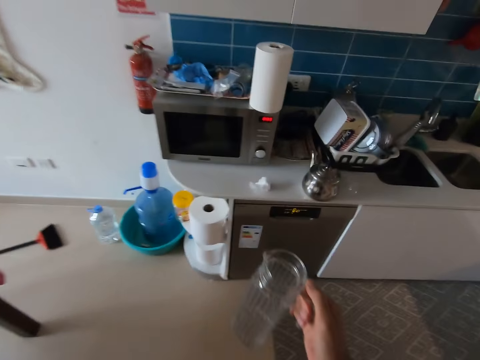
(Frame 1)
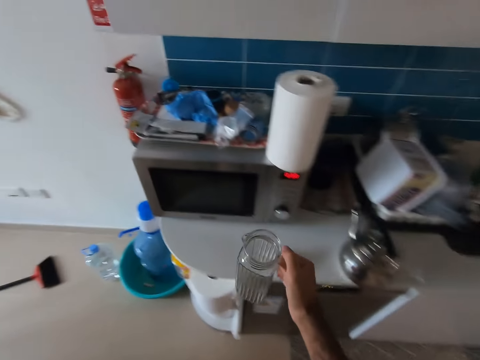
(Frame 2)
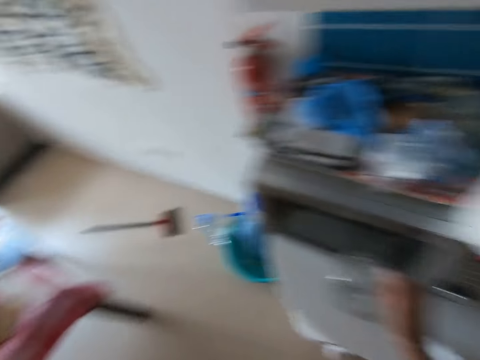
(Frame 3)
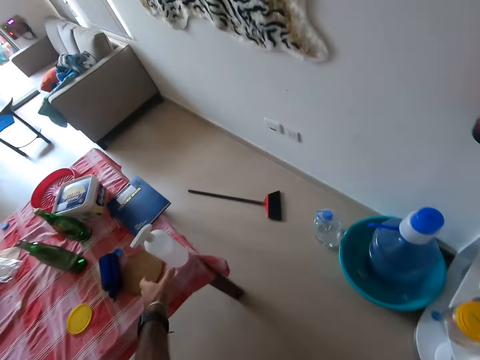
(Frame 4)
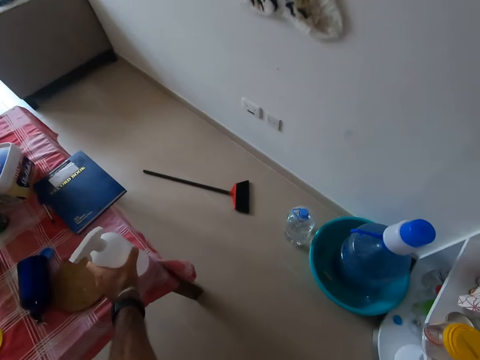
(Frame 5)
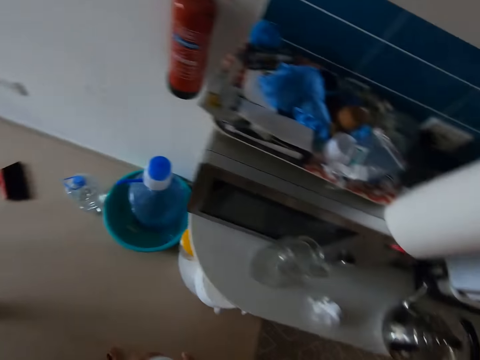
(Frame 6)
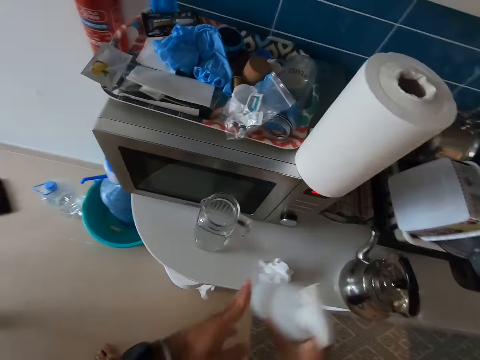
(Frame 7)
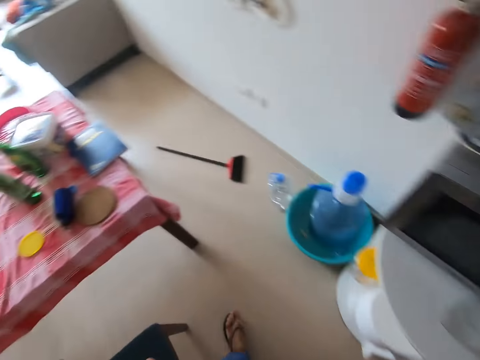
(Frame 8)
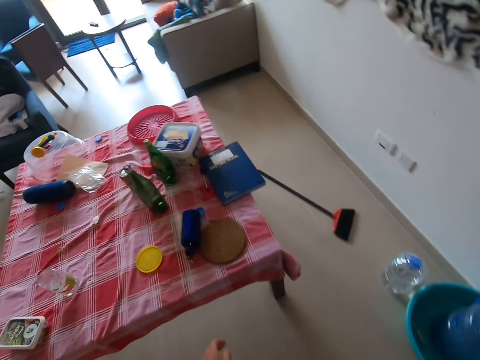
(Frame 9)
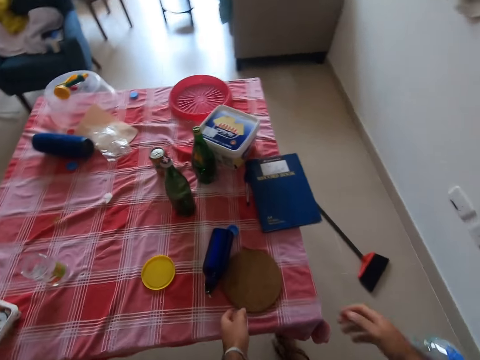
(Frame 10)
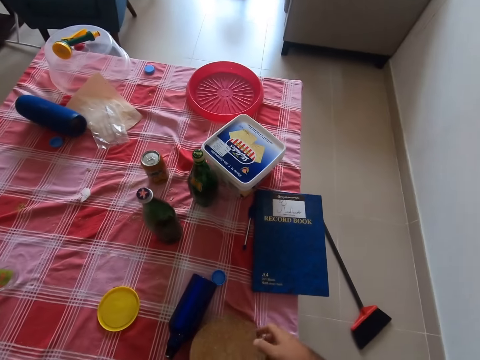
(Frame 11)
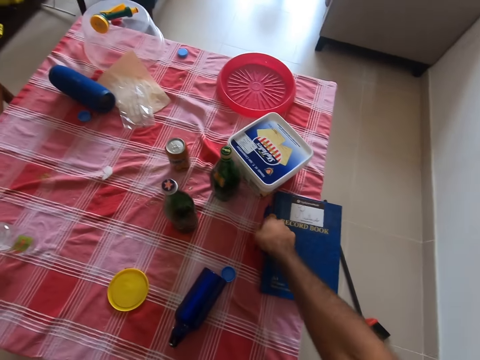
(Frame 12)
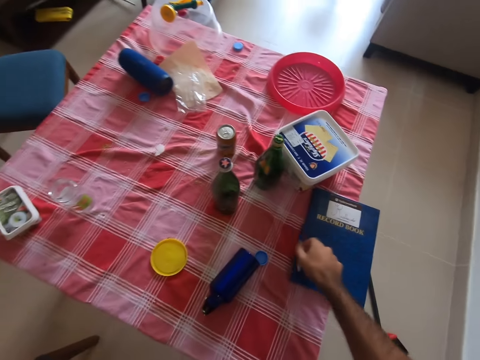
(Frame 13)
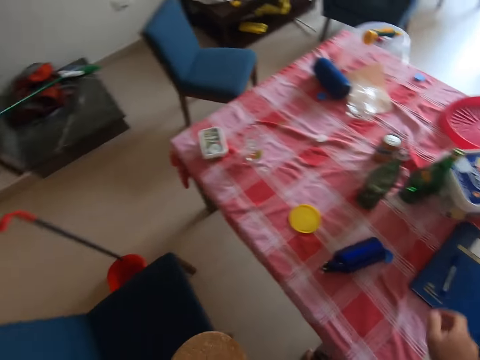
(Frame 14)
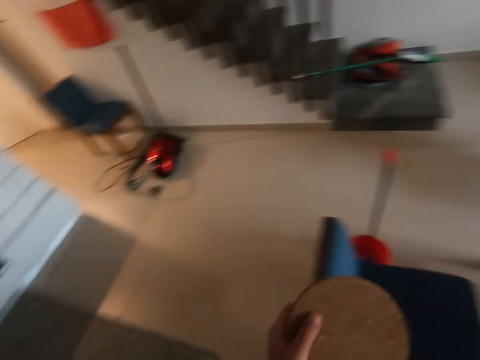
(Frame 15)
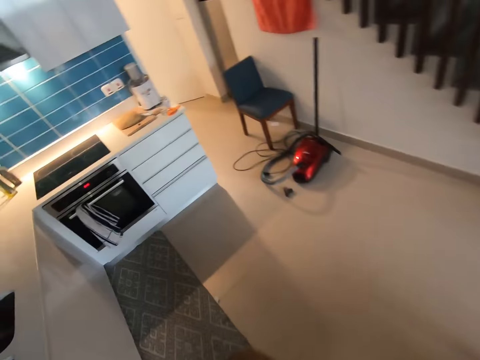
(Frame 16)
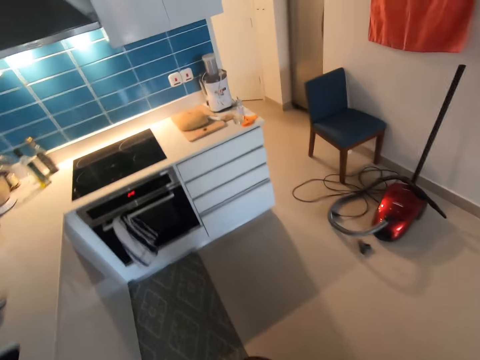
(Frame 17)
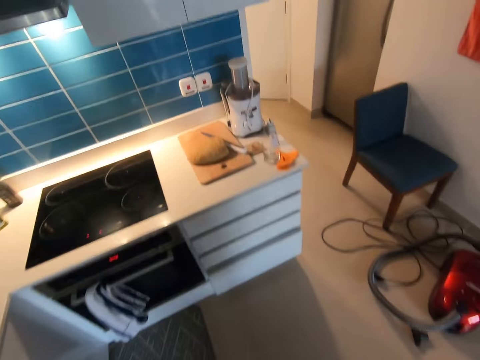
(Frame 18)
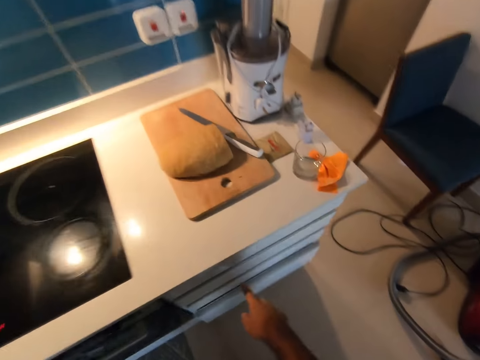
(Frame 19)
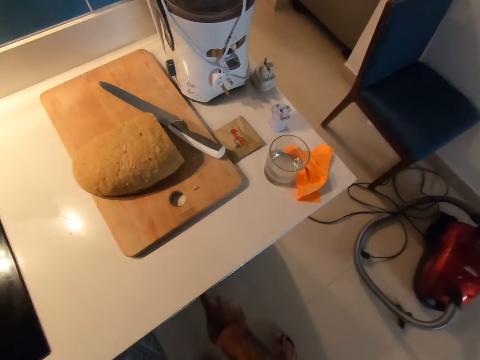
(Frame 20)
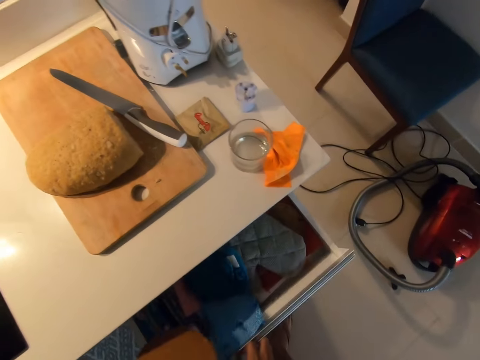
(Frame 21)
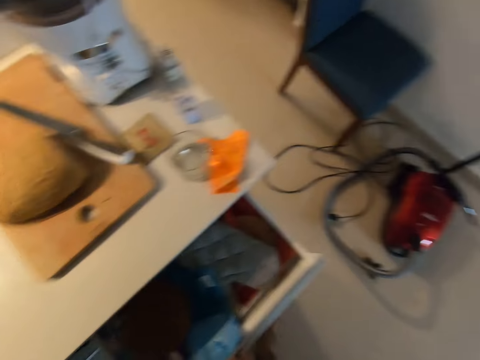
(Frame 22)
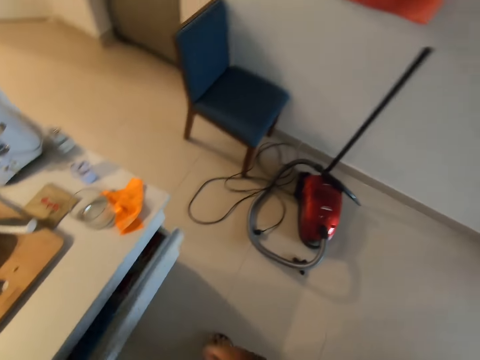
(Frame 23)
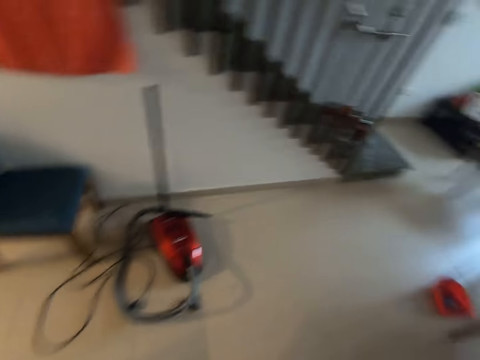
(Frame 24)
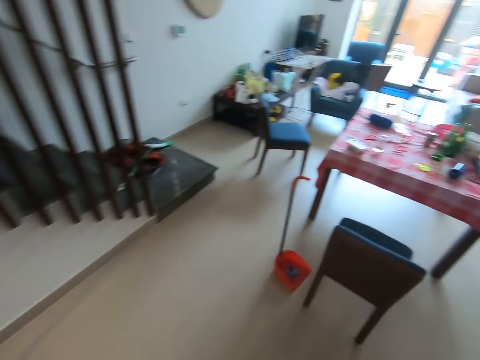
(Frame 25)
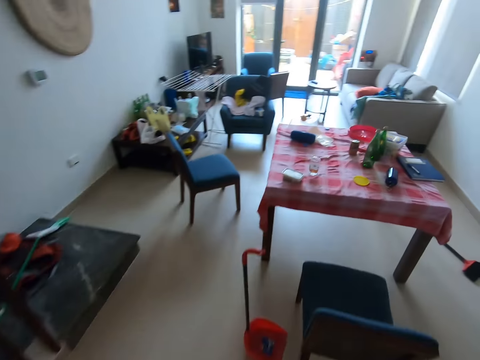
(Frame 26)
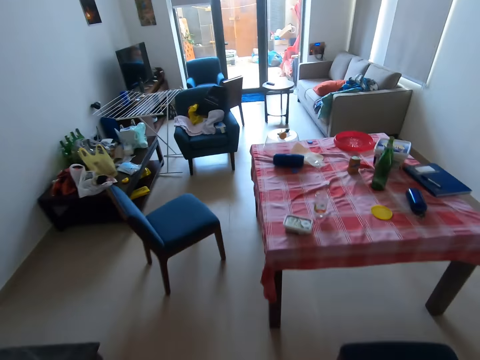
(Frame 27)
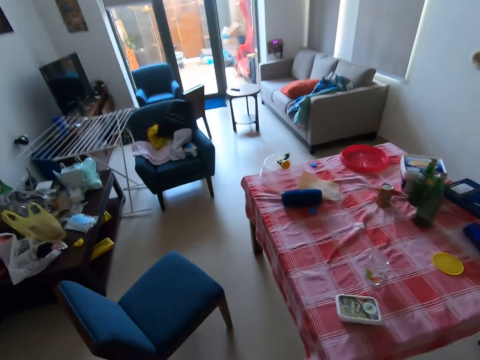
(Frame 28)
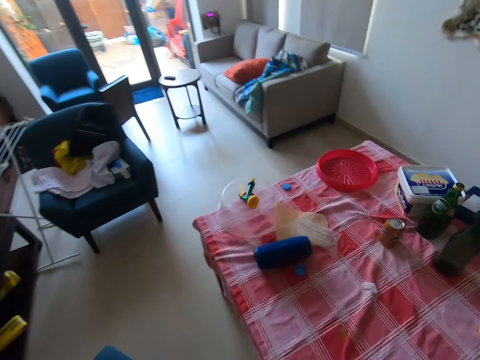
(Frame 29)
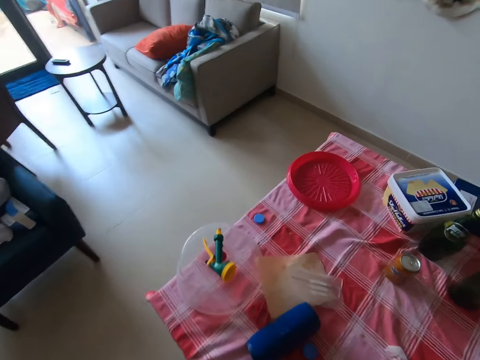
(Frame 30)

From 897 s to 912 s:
The camera wearer walks on the floor. They place the jug on the kitchen countertop. They move a spray bottle. They pick the spray bottle. They place the spray bottle on the kitchen countertop. They pick a wooden piece. They move a circular board. They pick a pen from the table and place the pen on the book. They turn around. They walk to the kitchen. They open the kitchen drawer. They place the circular board in the drawer. They close the drawer. They walk to the table.

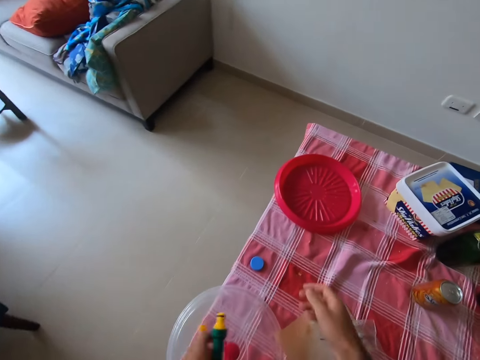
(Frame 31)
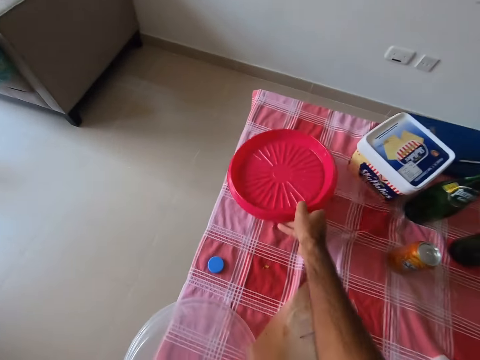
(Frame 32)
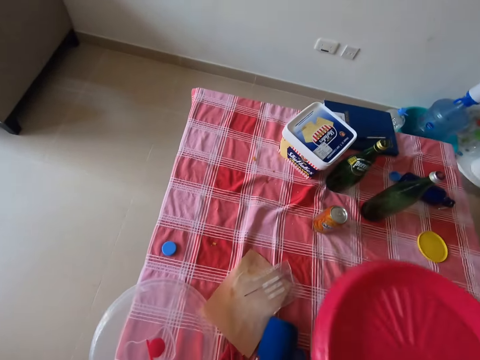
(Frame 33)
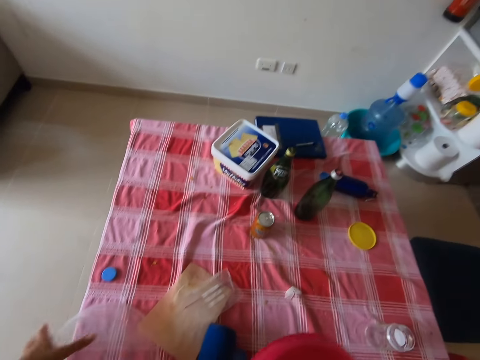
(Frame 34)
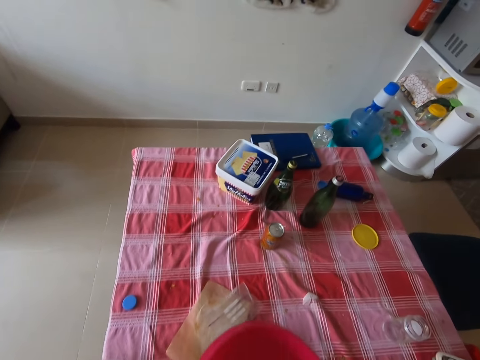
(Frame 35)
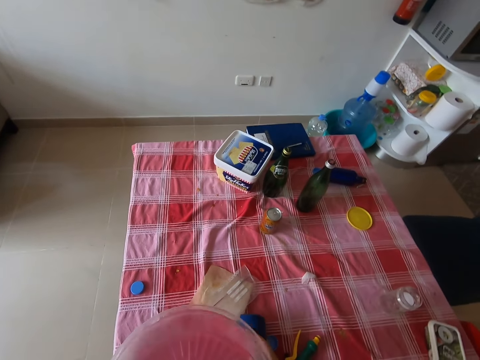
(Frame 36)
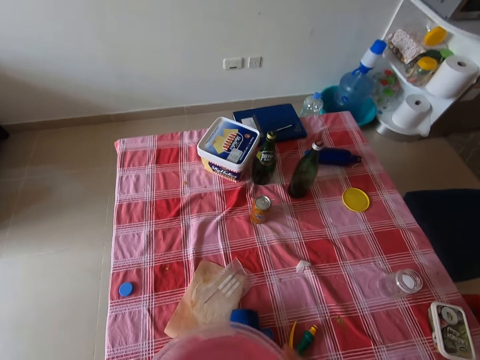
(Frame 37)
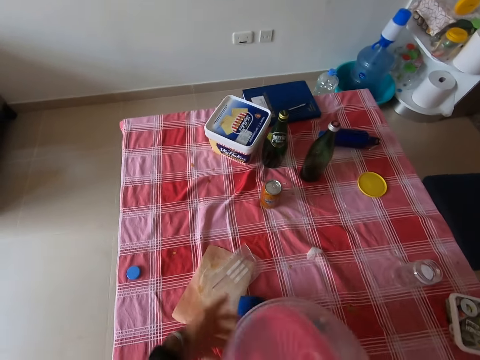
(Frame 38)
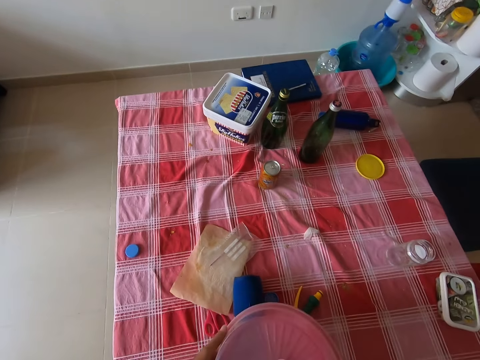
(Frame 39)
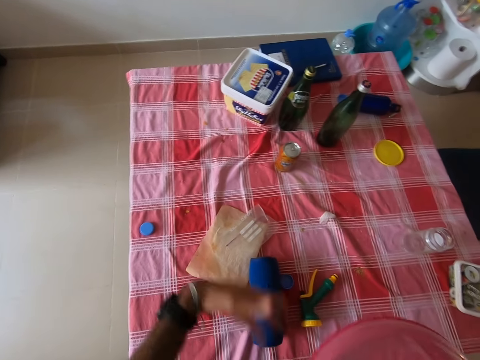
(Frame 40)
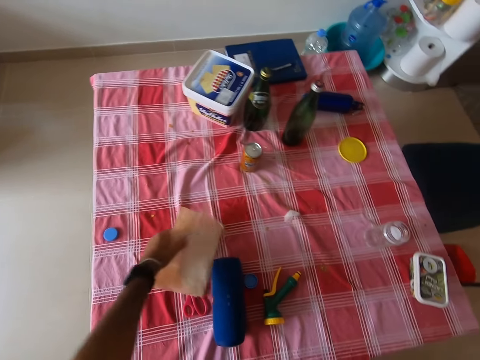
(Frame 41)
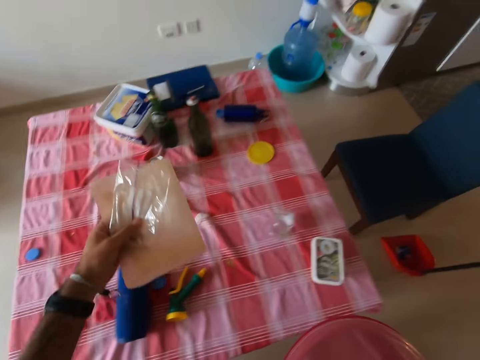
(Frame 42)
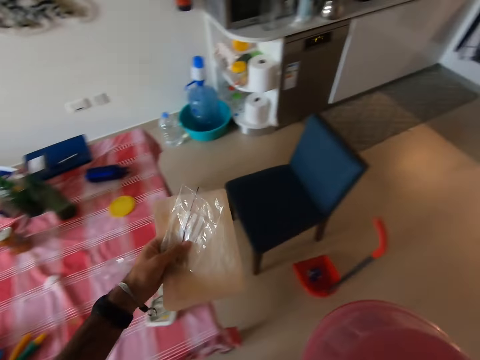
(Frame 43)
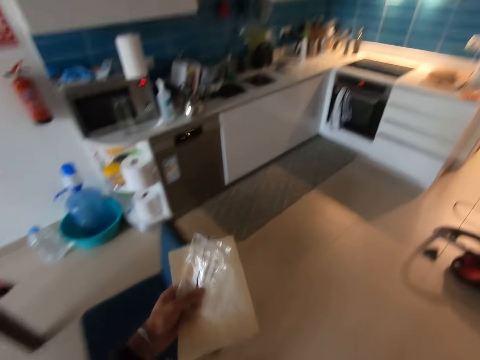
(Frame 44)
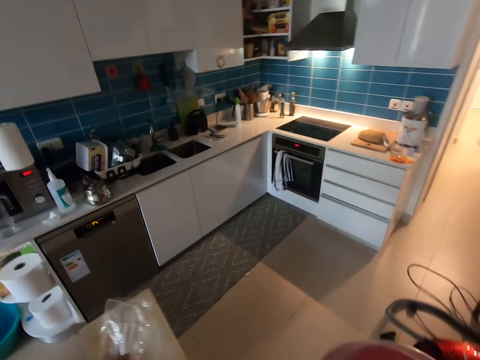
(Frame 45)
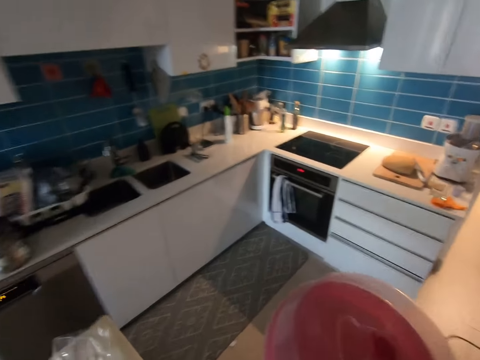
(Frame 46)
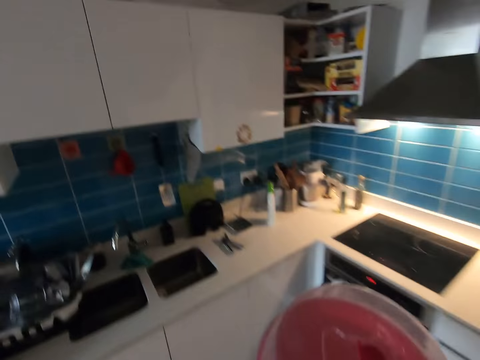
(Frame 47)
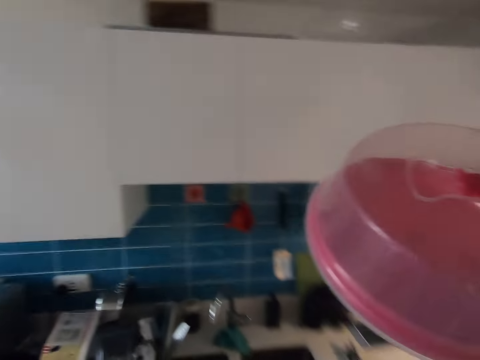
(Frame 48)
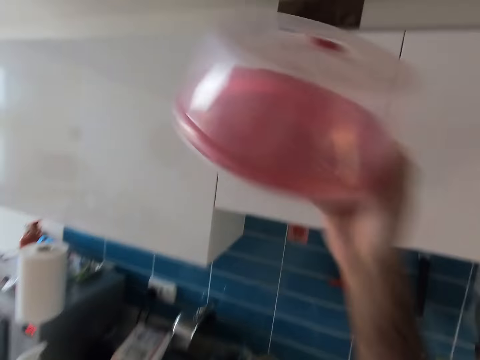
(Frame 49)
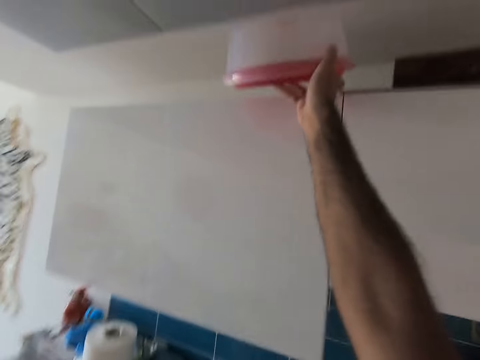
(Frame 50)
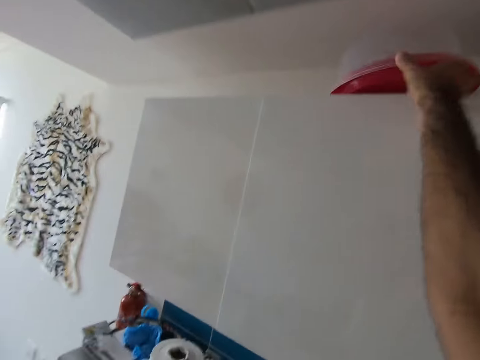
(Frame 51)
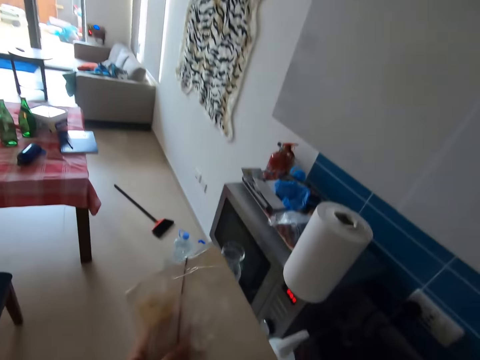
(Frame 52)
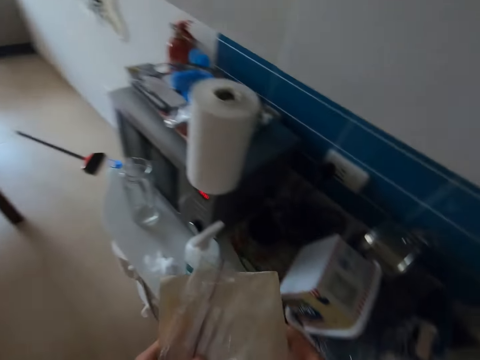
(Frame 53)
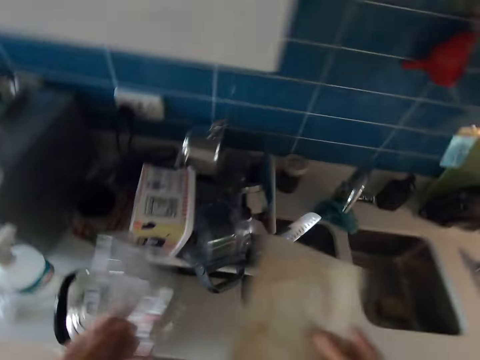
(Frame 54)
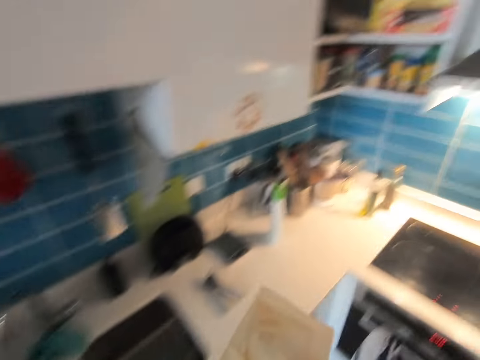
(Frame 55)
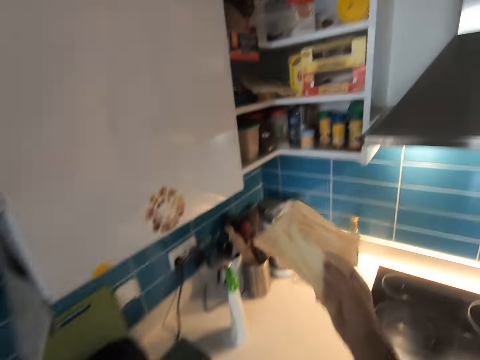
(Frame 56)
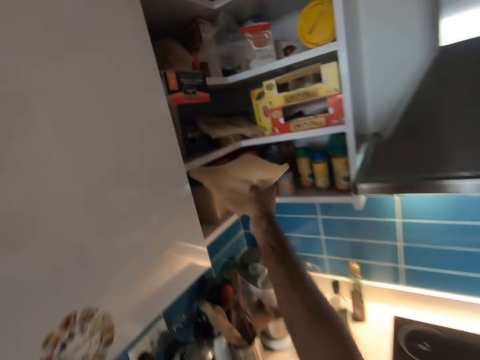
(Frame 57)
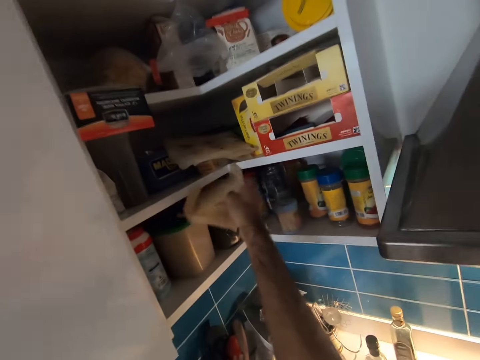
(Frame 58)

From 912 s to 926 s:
The camera wearer picks a nozzle. They pick a plastic cover. They move plates and move a dish. They cover a container. They pick paper from the table. They walk to the kitchen. They place the plates on the shelf. They place the container on the cabinet. They hold papers with both hands.
